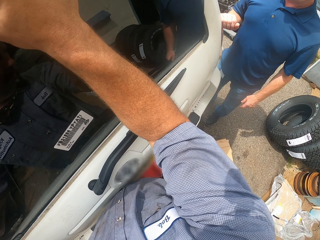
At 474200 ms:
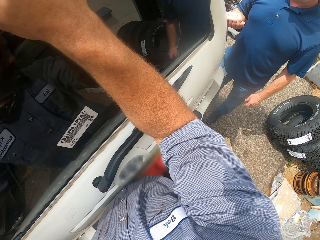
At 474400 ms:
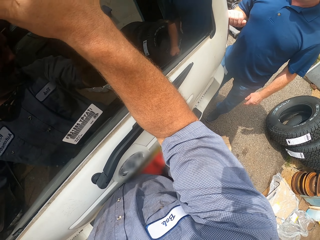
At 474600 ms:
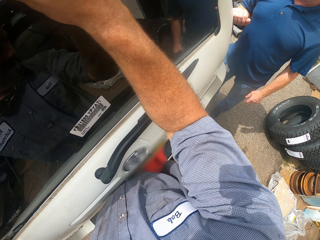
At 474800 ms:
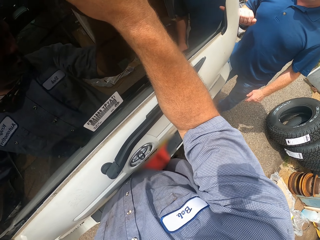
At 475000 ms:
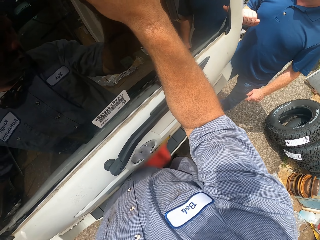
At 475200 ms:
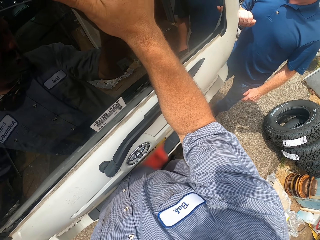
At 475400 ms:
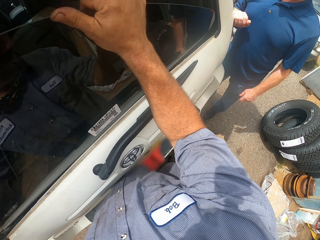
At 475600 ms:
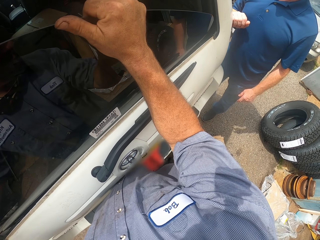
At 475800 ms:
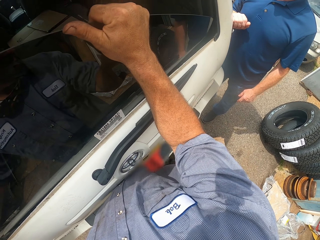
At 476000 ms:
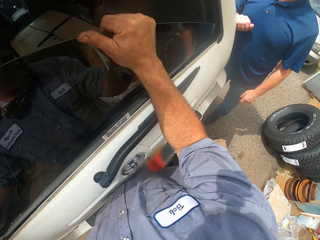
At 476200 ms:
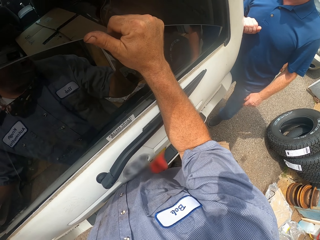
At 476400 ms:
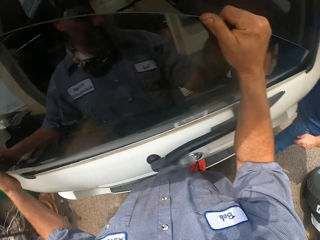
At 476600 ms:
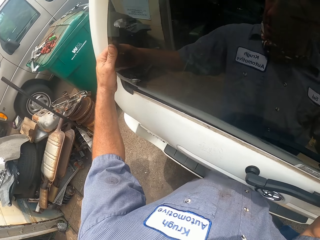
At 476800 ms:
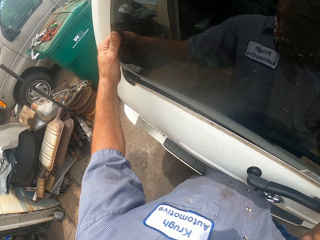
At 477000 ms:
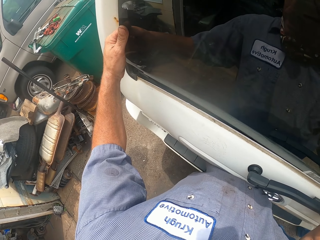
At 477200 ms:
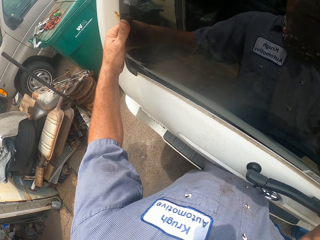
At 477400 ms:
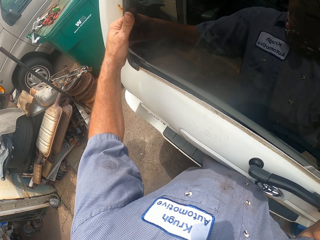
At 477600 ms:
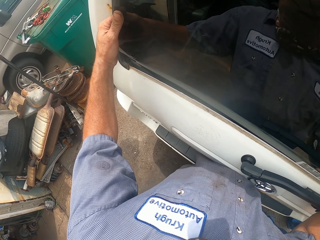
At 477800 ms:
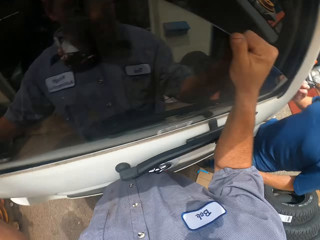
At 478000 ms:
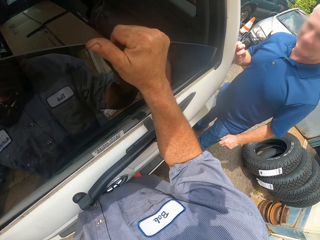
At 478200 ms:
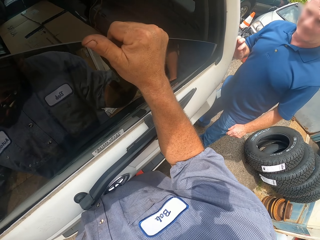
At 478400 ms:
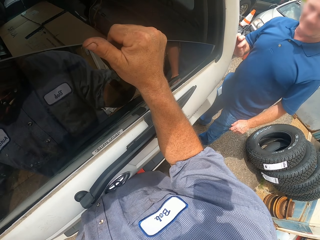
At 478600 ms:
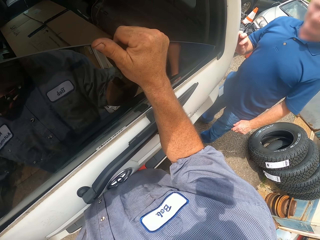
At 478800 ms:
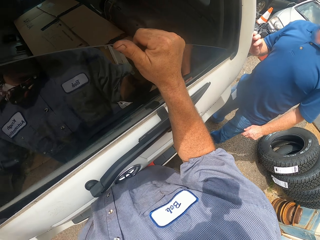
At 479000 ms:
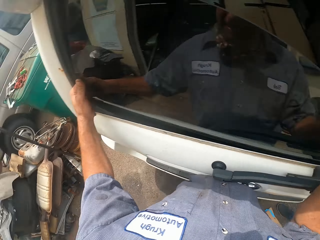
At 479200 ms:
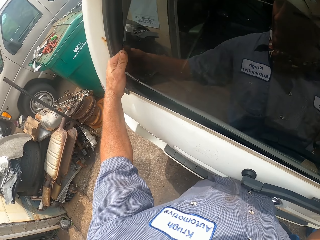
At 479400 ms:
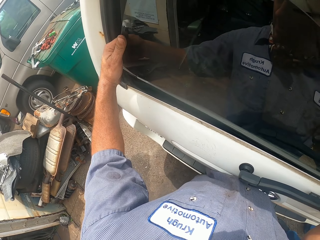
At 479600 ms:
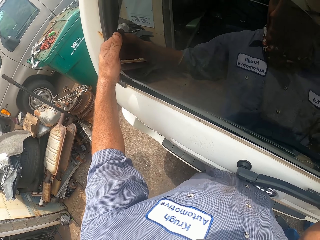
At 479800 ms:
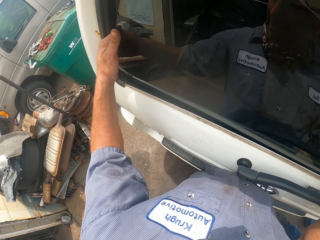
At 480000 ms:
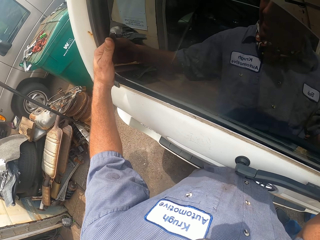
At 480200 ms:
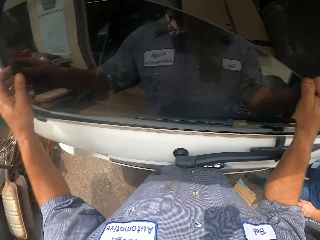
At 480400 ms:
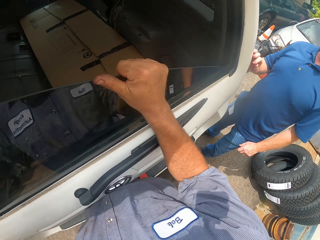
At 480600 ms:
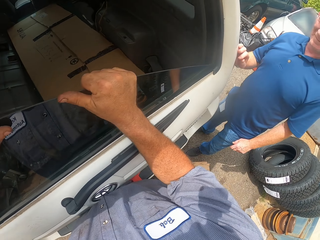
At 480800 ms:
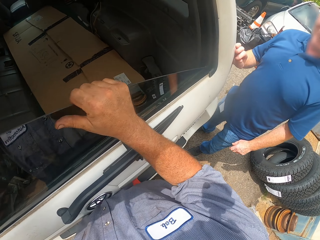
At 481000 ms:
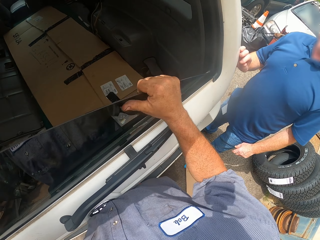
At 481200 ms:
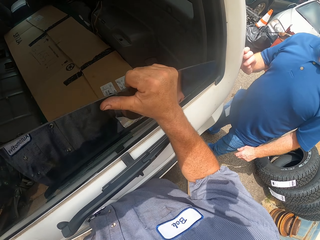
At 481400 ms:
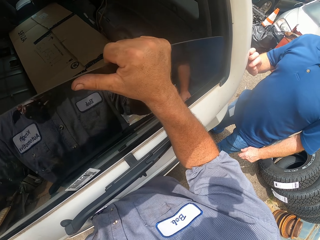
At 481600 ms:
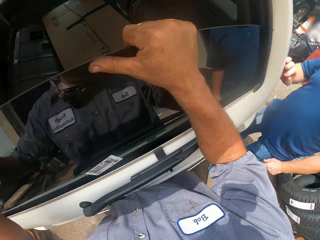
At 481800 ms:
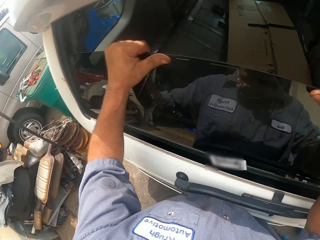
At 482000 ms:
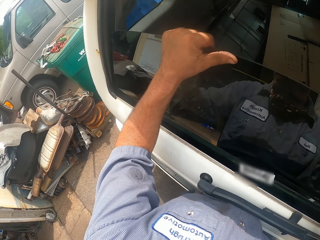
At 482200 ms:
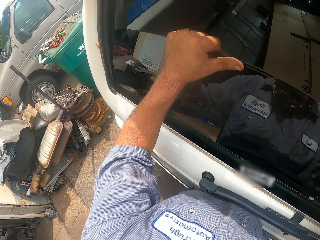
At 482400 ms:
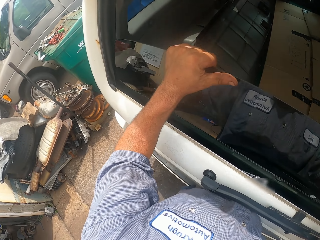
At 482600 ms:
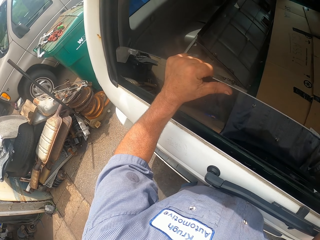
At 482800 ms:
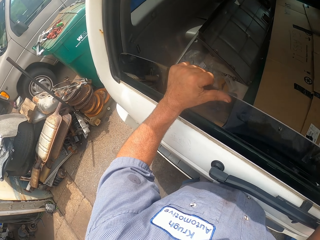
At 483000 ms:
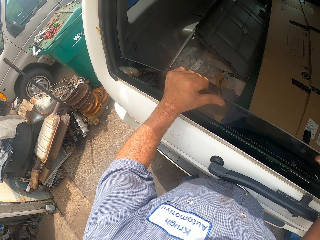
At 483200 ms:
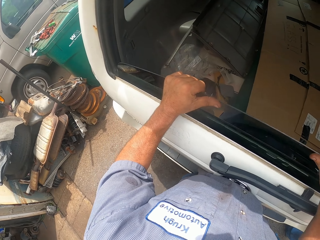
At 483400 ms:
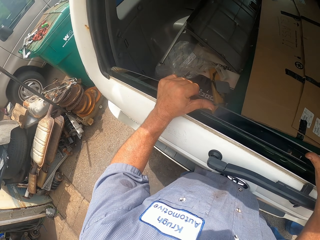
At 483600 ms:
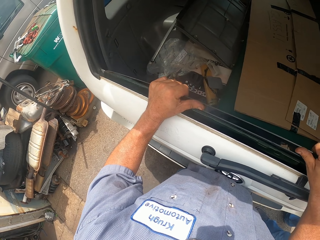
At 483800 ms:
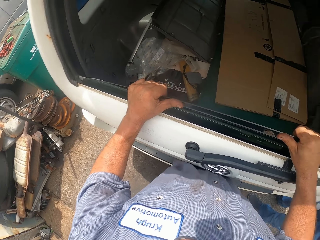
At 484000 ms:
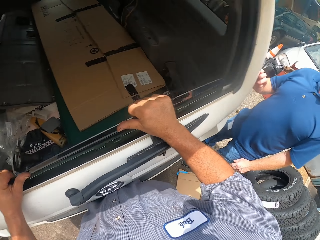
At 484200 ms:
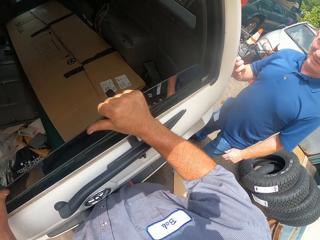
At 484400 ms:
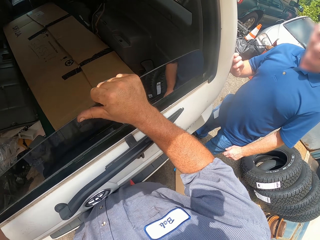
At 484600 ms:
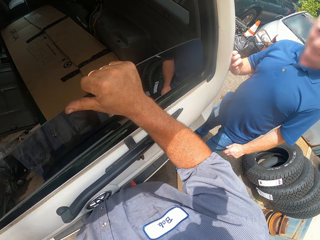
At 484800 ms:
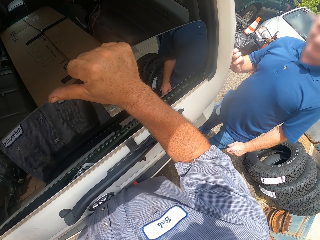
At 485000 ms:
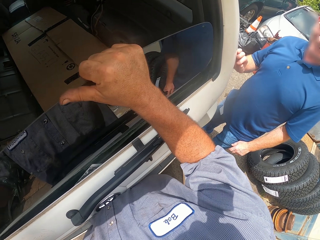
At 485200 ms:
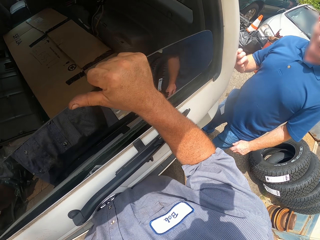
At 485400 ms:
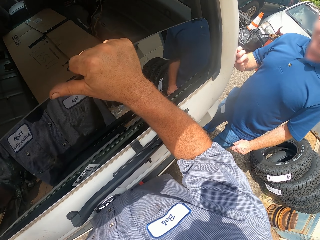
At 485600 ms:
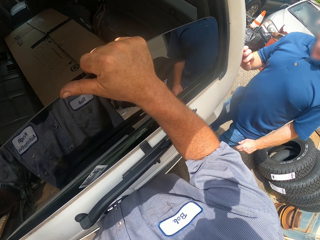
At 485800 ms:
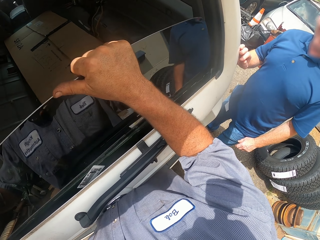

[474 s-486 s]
The camera wearer lifts the rear windscreen up and down.

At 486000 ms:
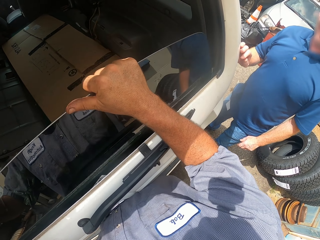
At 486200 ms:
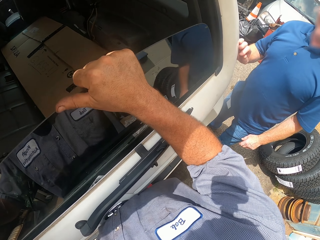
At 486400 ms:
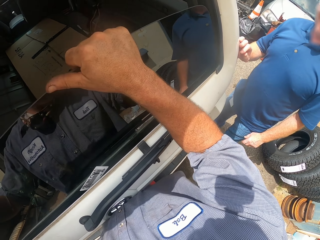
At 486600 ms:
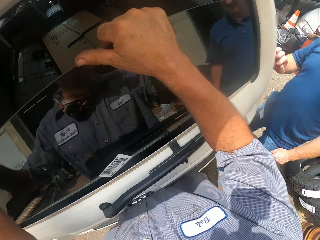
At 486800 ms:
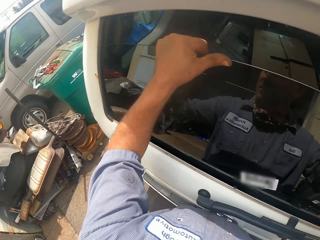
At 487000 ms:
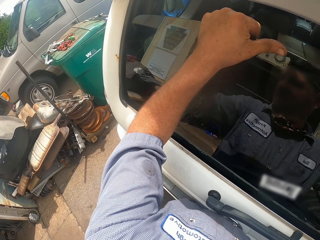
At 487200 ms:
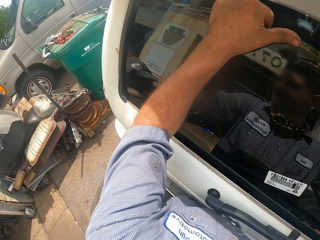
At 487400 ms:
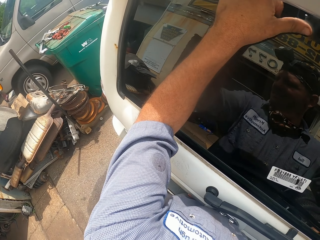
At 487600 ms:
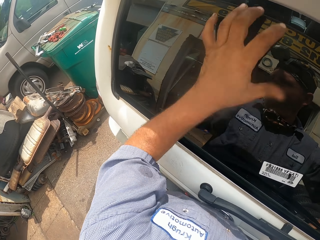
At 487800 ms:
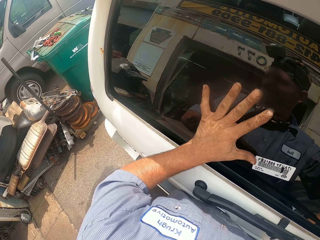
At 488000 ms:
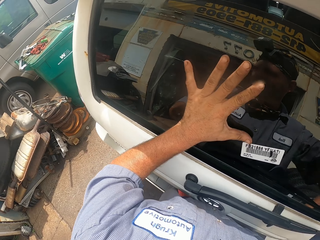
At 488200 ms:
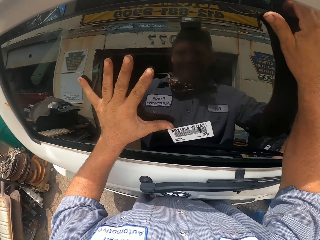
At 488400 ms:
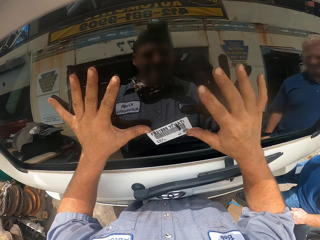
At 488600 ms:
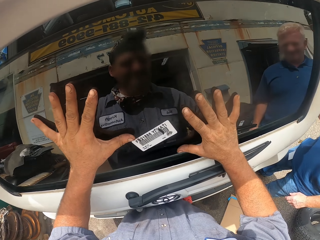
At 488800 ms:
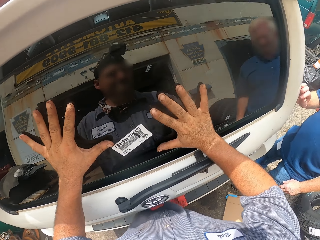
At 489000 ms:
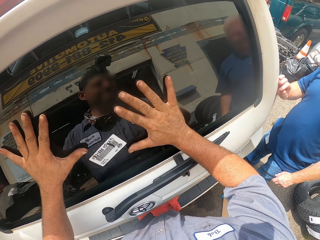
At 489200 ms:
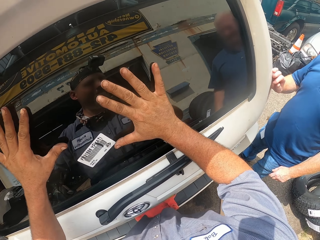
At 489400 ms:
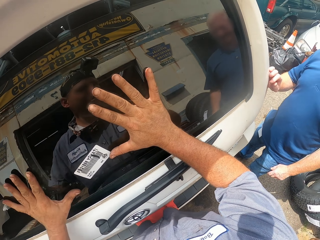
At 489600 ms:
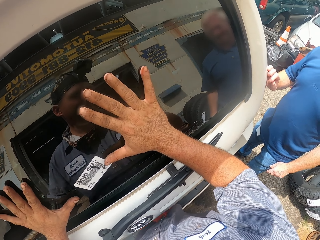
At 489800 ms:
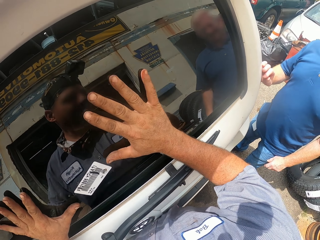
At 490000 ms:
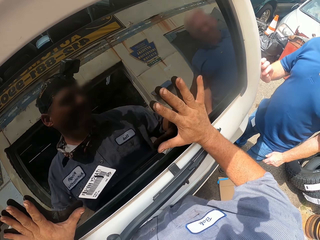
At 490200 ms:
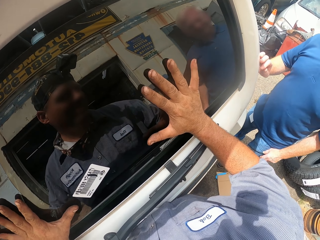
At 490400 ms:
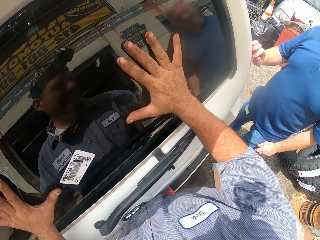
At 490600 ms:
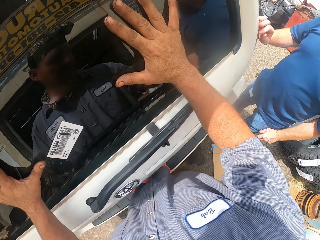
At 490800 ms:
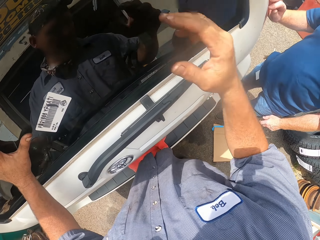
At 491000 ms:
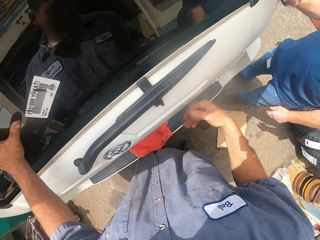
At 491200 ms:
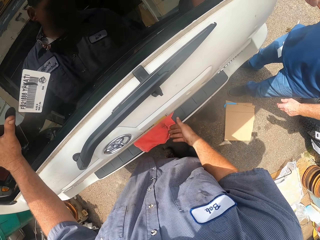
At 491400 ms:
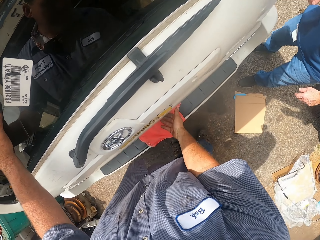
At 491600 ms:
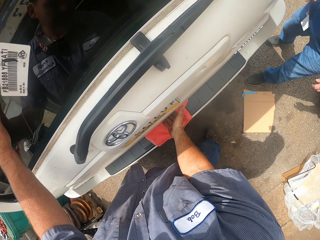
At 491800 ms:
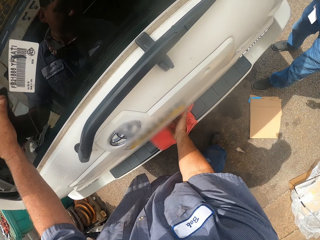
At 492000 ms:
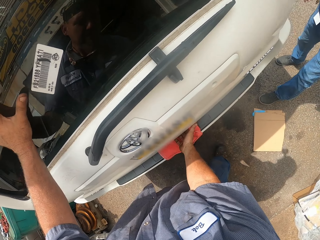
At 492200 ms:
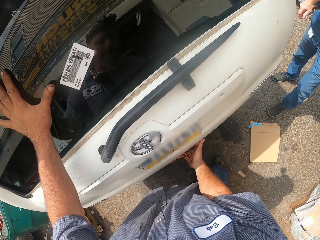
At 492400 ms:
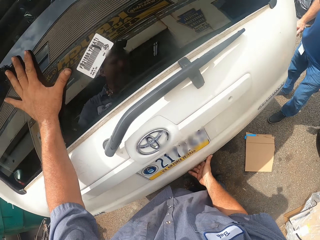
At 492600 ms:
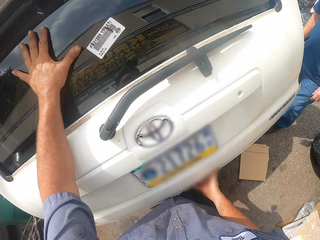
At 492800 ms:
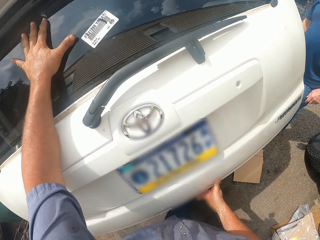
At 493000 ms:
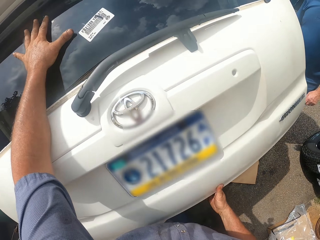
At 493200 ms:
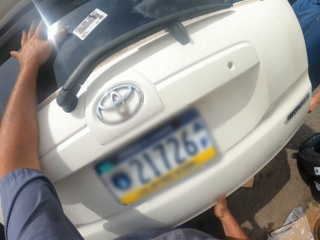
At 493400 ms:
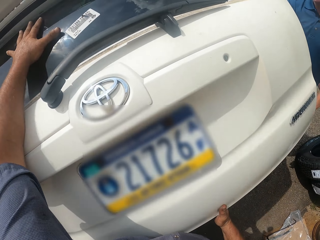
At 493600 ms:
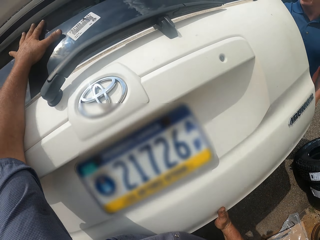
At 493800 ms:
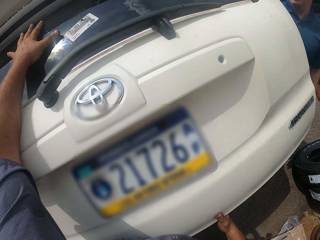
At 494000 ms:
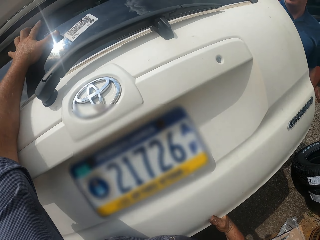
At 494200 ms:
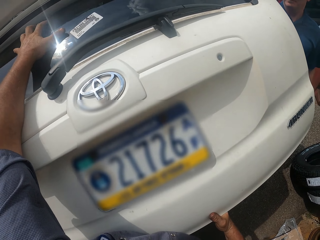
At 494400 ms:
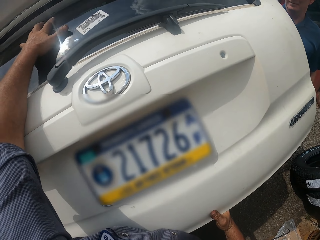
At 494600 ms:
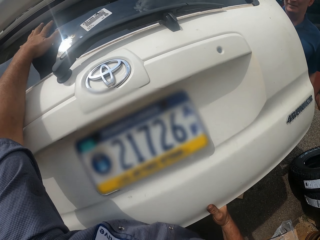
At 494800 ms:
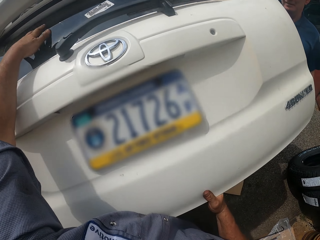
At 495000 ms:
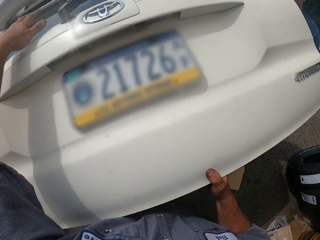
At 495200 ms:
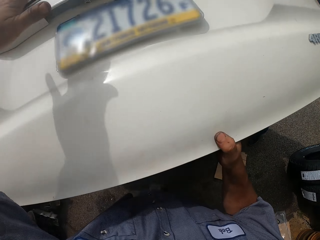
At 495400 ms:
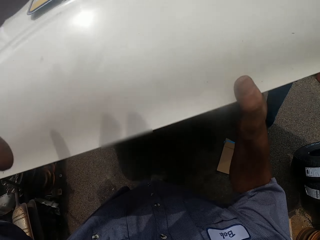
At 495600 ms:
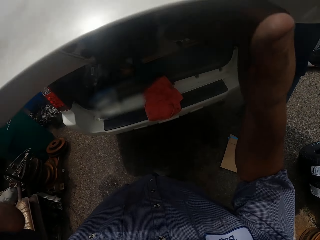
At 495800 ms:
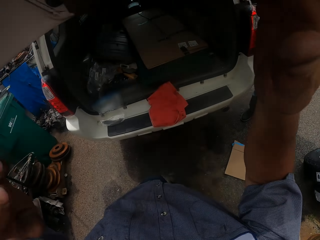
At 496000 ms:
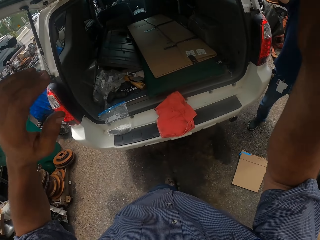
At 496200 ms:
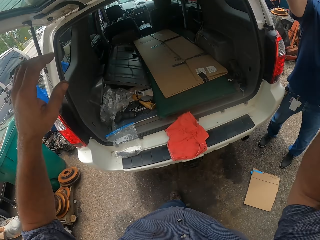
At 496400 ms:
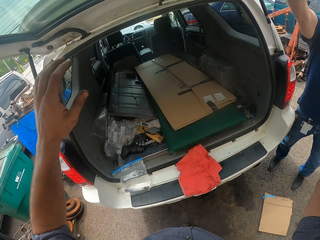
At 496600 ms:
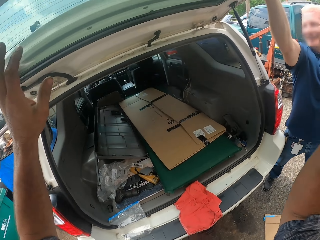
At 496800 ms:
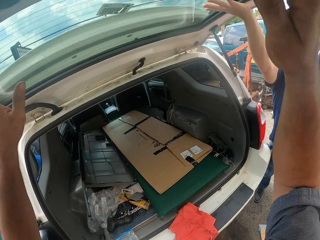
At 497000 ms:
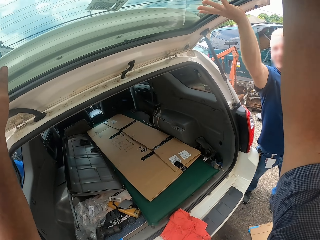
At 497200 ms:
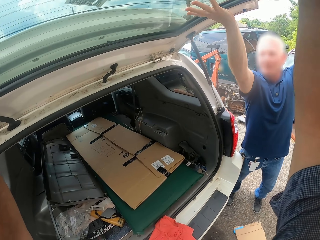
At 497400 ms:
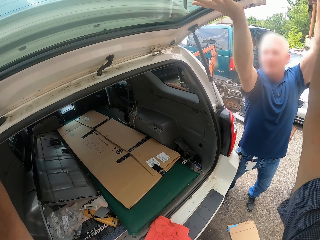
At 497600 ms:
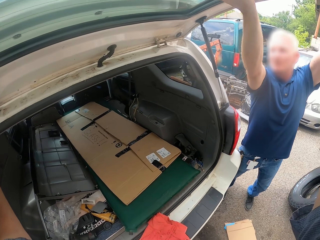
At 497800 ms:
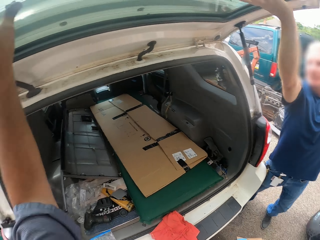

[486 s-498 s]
The camera wearer pushes the window up. They open the trunk hatch lid. A man holds the trunk lid up.
